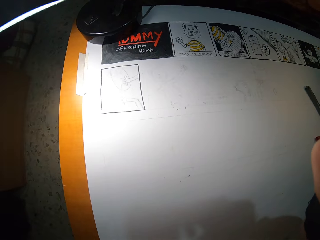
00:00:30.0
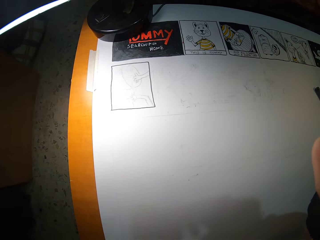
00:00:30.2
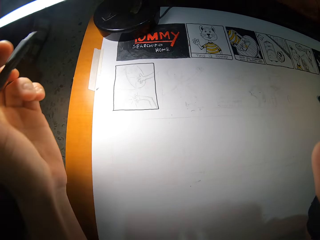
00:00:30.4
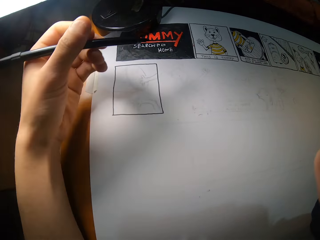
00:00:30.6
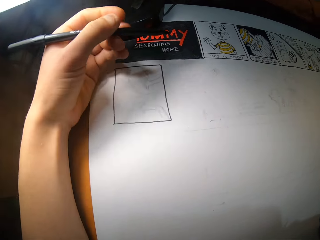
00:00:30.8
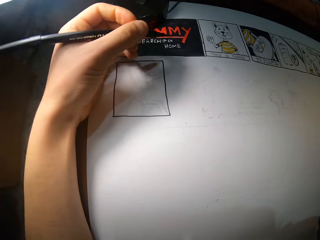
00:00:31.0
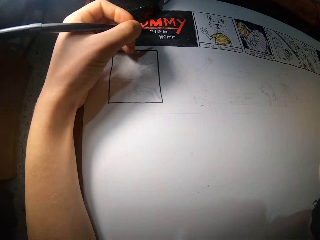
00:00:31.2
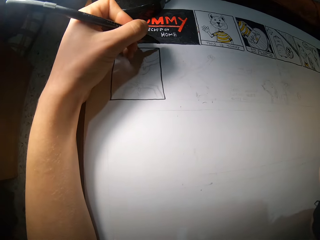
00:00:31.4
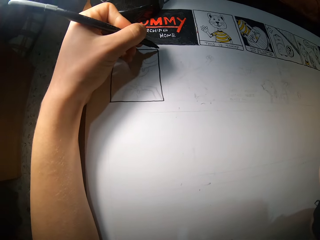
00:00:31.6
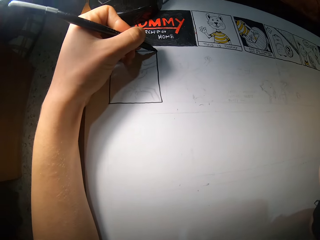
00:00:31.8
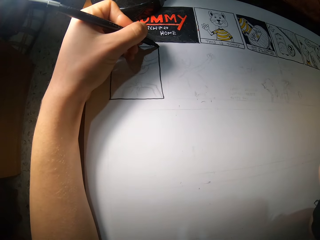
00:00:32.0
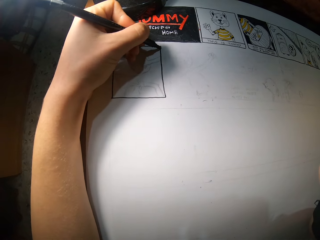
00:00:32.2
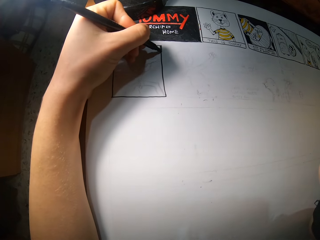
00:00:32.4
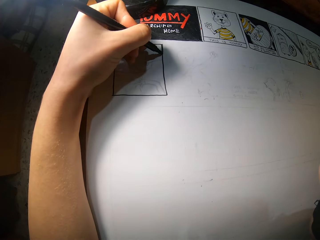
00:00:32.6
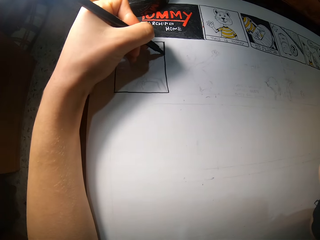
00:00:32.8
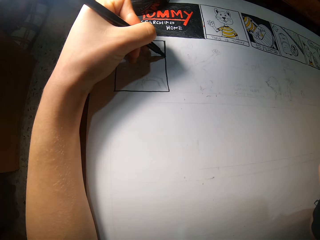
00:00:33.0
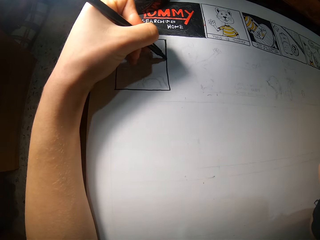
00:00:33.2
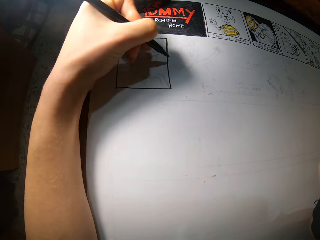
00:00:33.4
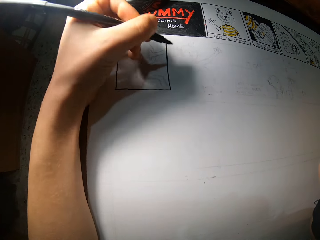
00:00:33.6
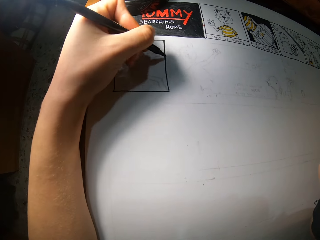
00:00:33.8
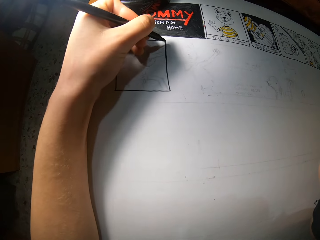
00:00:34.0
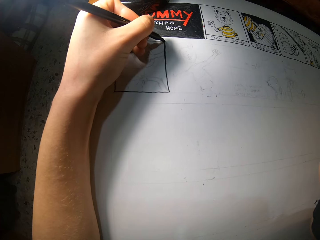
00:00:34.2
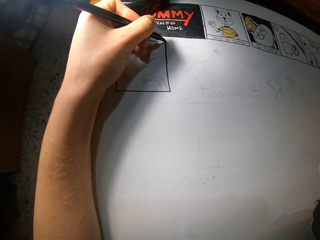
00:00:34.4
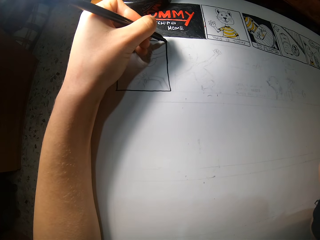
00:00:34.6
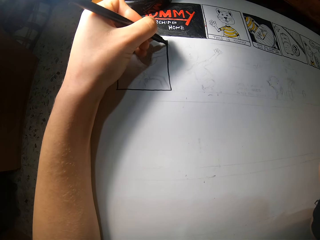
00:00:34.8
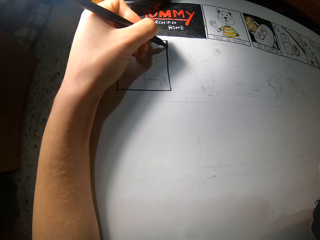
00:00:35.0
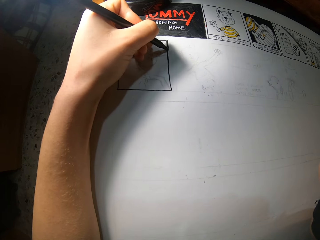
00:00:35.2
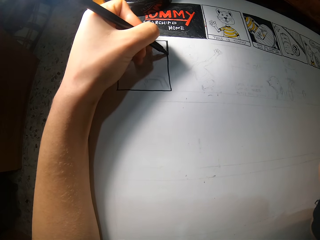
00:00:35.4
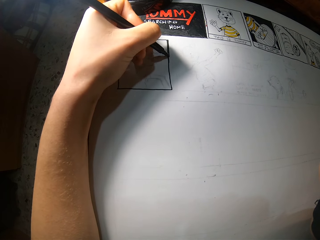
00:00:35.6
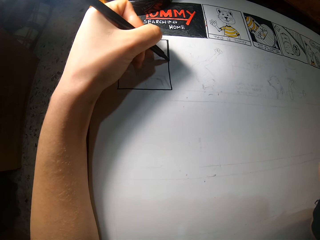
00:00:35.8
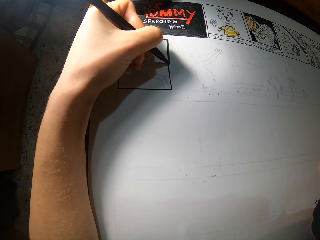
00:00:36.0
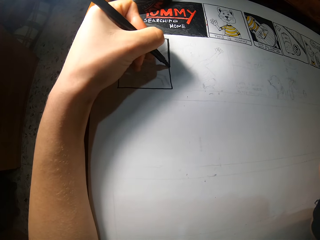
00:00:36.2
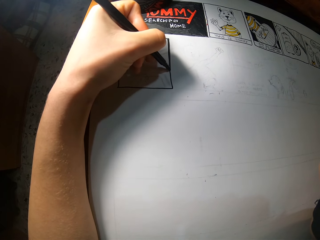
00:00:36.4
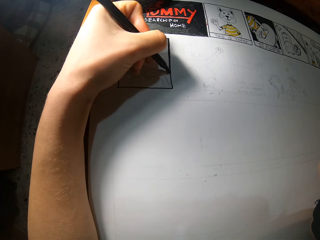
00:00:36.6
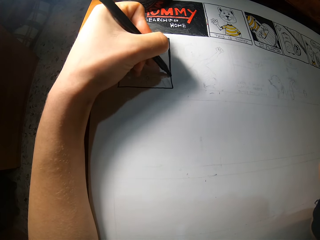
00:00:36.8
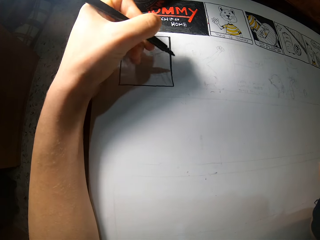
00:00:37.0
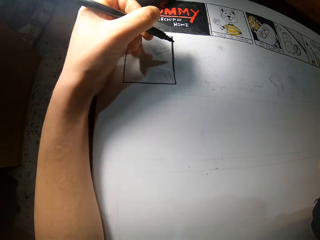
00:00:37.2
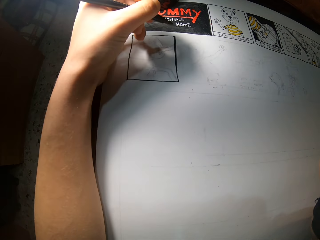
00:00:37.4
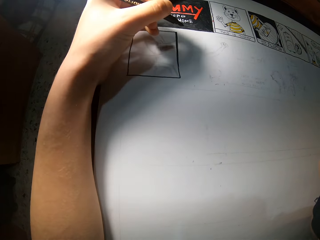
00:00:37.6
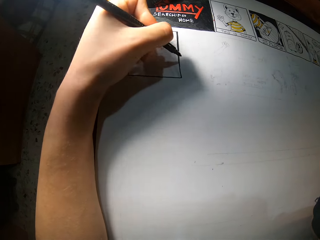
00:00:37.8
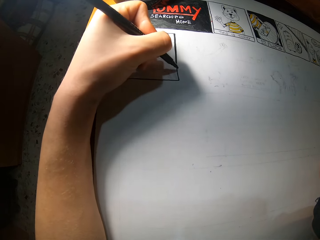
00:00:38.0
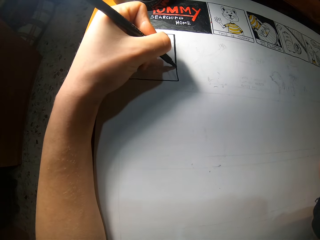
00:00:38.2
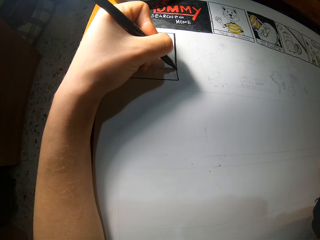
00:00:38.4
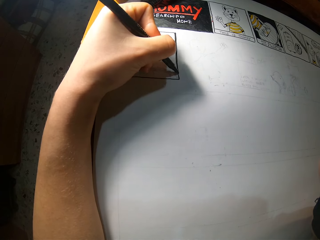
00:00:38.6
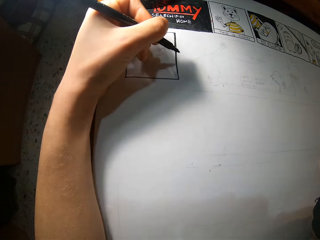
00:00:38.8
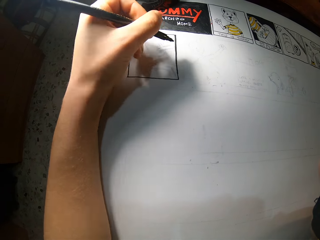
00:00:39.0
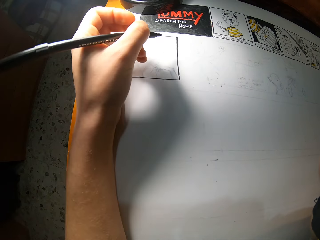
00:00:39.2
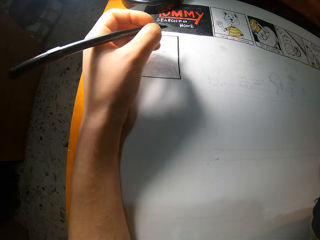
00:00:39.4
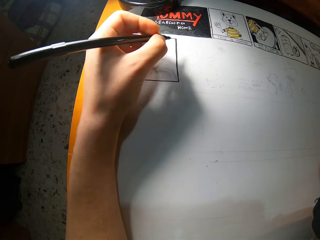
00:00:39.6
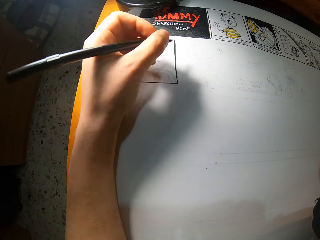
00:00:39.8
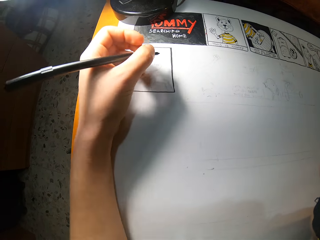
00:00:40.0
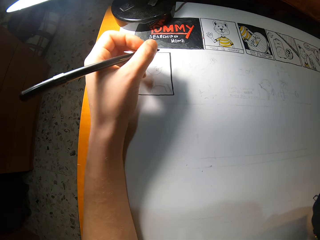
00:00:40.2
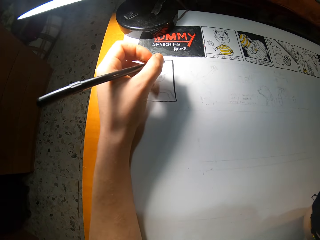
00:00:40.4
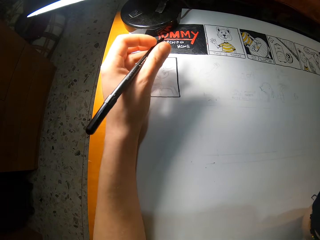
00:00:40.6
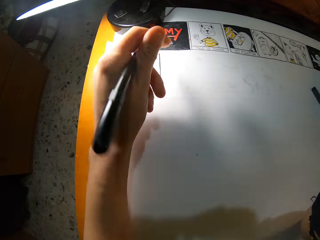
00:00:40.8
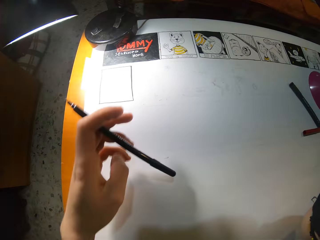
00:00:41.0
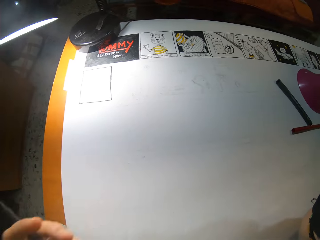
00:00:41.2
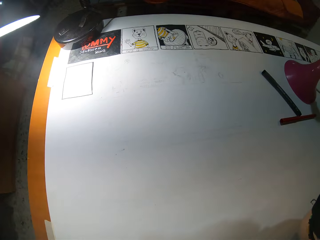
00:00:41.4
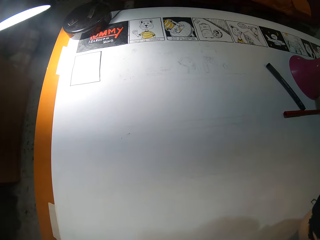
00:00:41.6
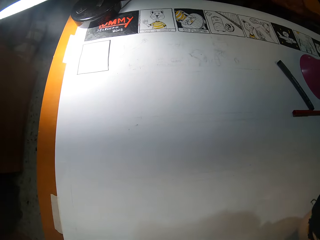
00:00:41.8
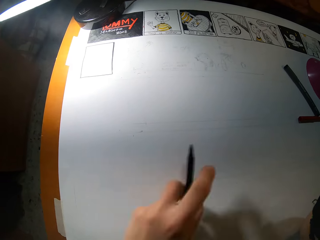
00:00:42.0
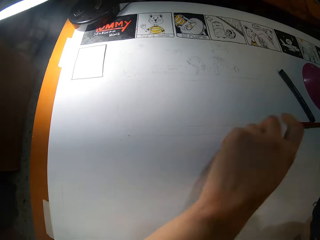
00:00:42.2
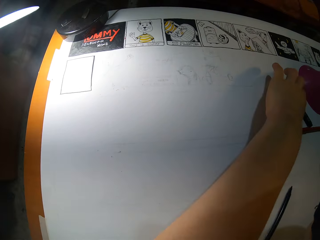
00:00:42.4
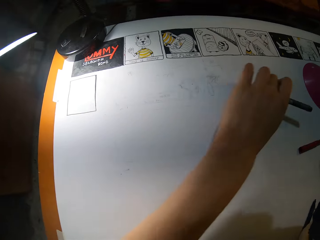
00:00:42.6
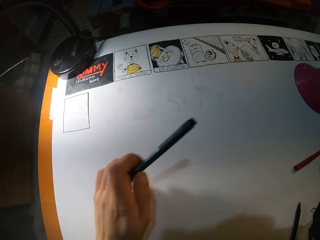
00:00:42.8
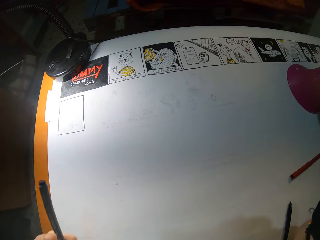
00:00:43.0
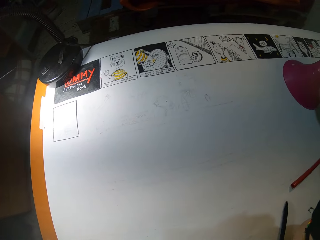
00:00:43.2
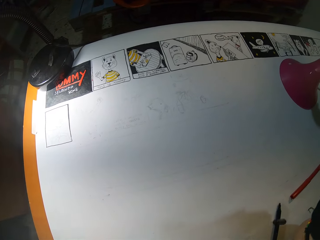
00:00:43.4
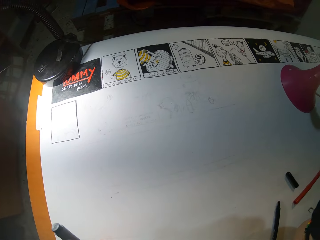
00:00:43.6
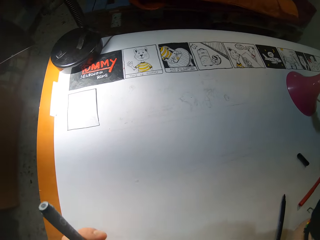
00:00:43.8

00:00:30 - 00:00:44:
The camera wearer draws on the drawing book with the black coloring pencil in his left hand. He drops the black coloring pencil on the drawing book with his left hand. He picks up a coloring pencil from the drawing book with his left hand.

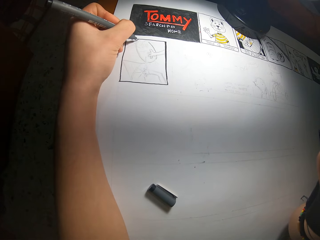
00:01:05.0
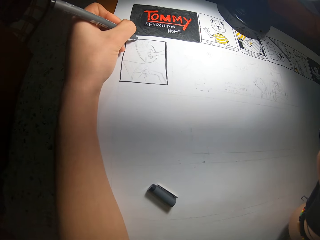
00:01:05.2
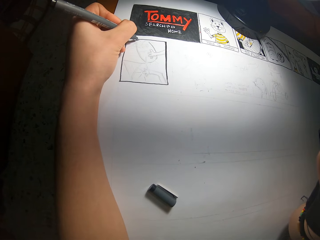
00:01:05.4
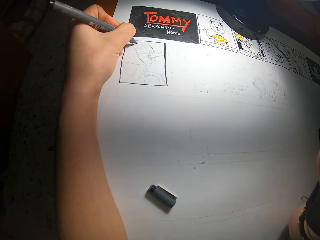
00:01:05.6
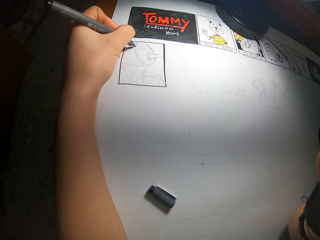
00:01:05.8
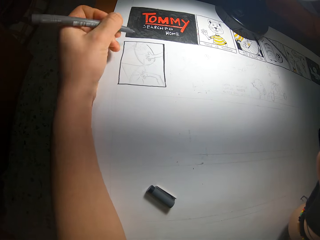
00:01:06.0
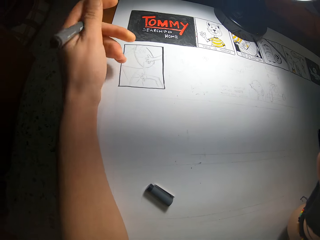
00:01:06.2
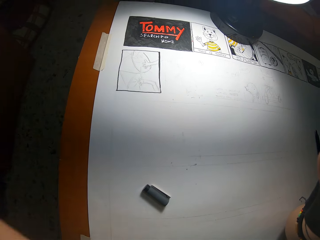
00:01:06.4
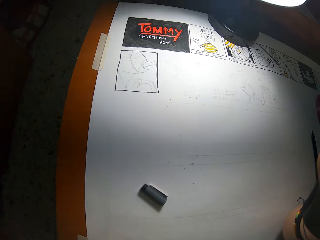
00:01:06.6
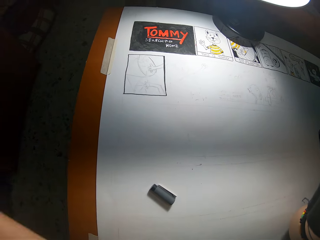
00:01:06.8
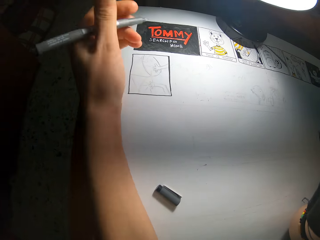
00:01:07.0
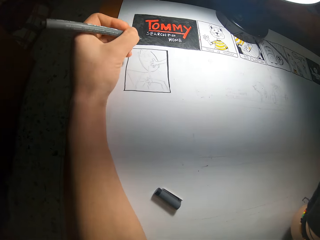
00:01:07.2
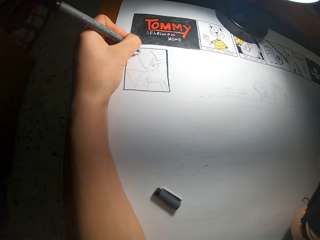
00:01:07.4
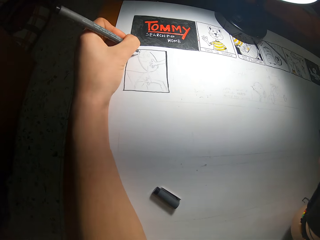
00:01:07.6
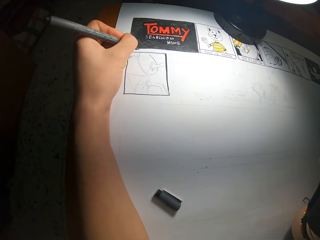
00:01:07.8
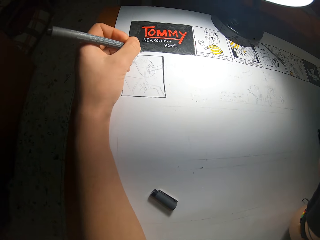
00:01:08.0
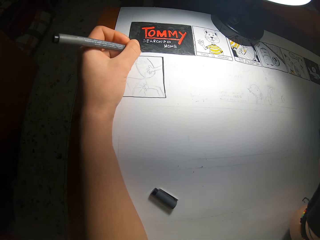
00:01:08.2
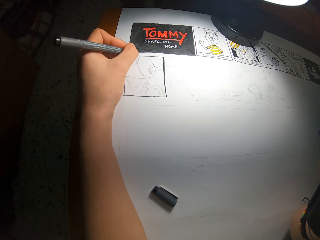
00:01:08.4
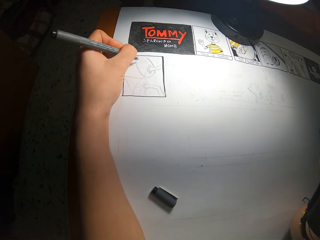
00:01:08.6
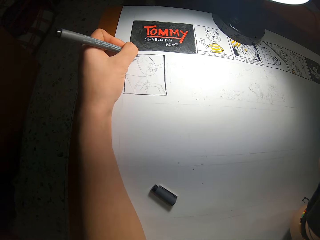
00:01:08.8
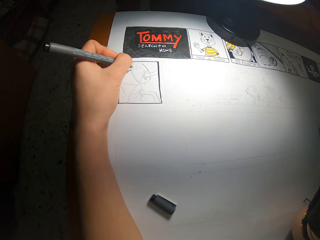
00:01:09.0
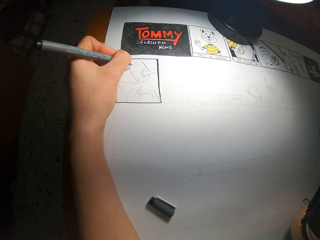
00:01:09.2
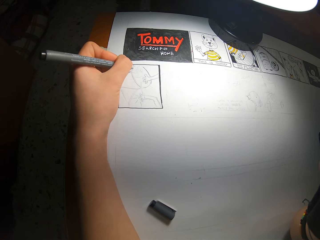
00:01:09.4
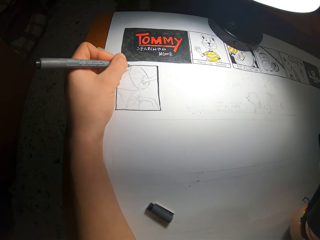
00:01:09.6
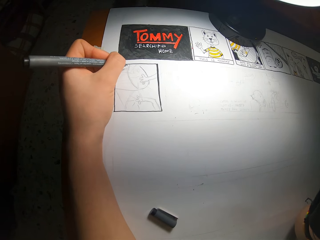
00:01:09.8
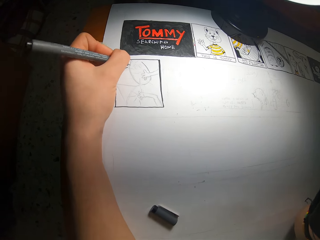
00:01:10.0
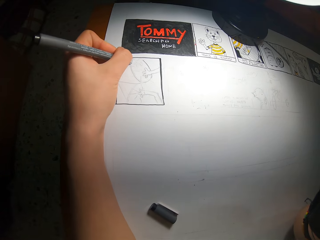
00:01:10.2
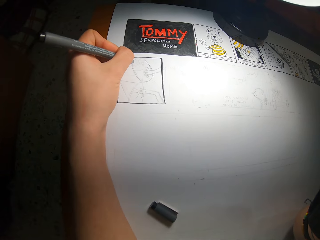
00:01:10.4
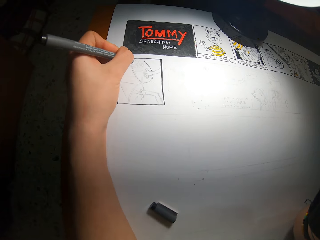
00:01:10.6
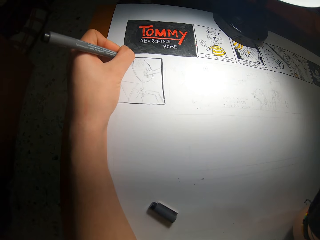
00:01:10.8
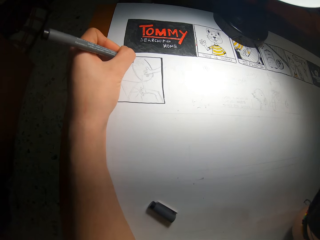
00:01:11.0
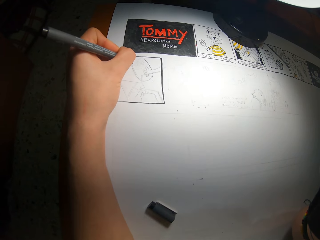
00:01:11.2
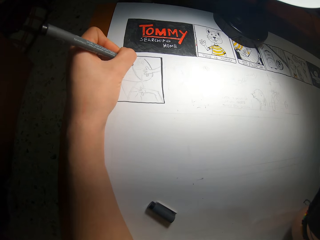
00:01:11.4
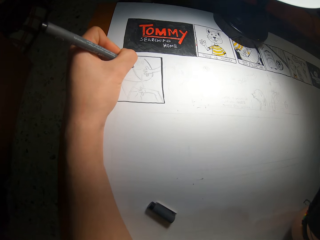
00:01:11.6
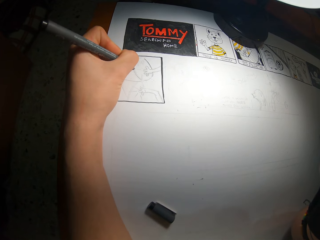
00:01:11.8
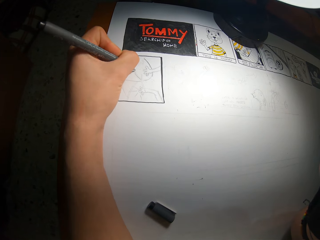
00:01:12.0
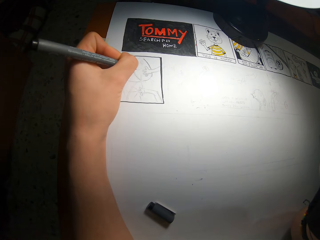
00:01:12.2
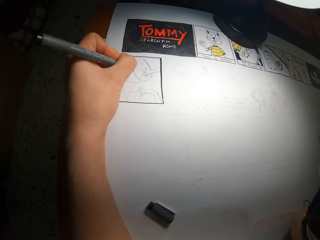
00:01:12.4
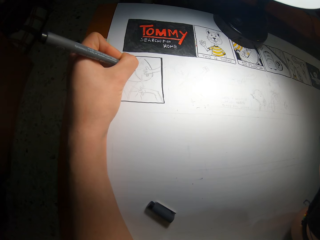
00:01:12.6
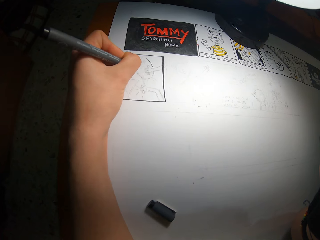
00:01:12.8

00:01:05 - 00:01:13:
The camera wearer shakes the coloring pencil in his left hand. He draws on the drawing book with the coloring pencil in his left hand.
